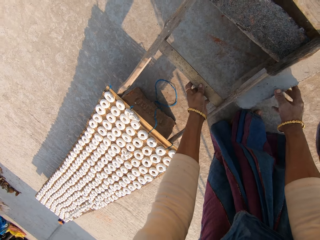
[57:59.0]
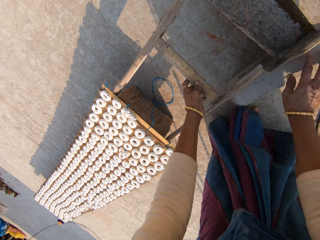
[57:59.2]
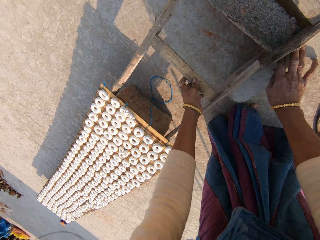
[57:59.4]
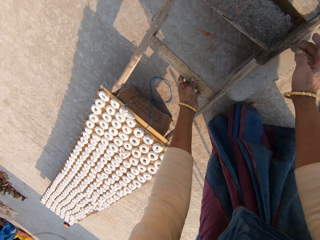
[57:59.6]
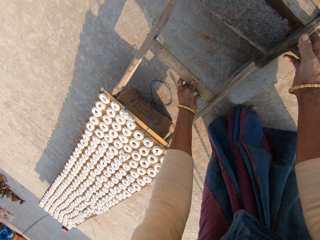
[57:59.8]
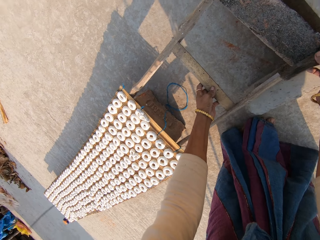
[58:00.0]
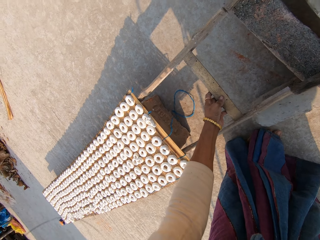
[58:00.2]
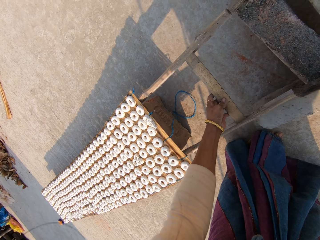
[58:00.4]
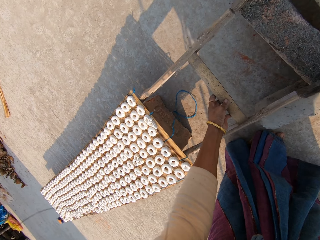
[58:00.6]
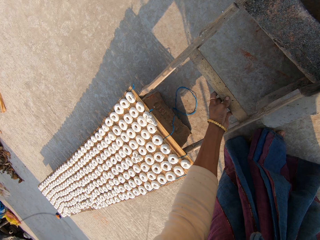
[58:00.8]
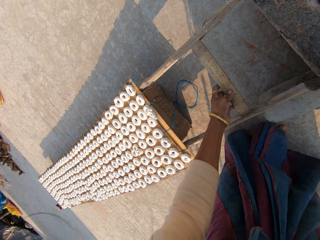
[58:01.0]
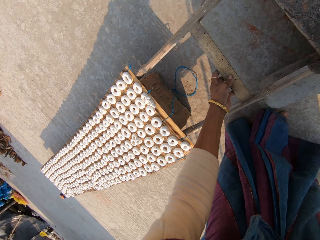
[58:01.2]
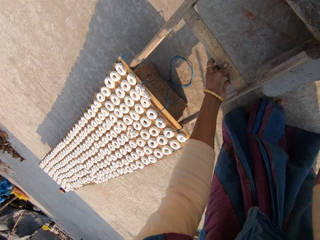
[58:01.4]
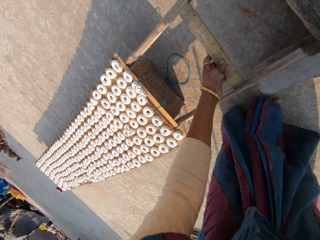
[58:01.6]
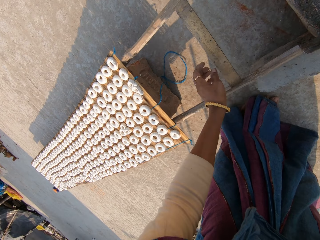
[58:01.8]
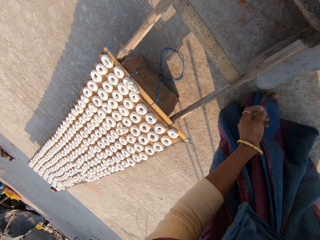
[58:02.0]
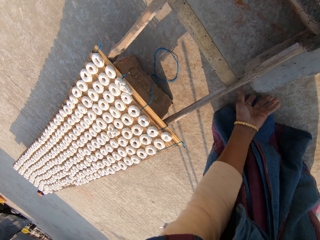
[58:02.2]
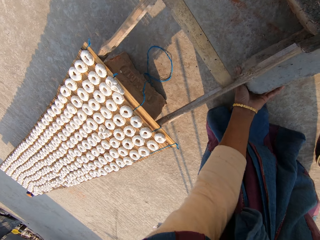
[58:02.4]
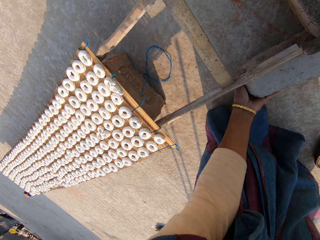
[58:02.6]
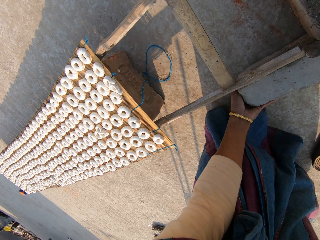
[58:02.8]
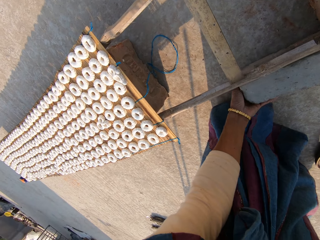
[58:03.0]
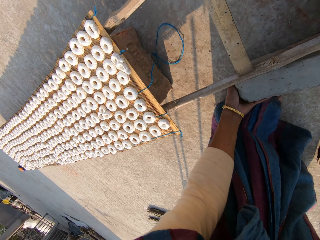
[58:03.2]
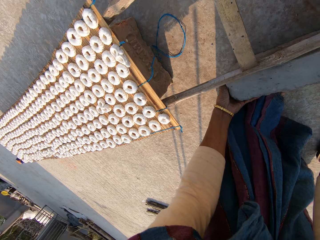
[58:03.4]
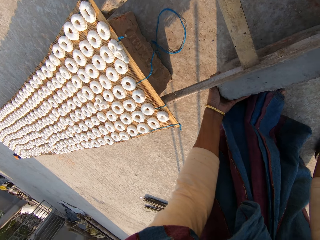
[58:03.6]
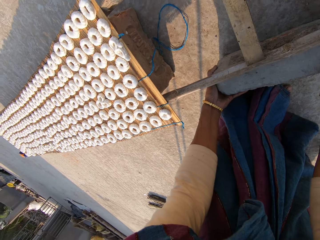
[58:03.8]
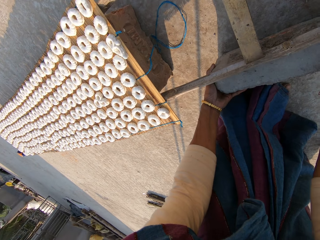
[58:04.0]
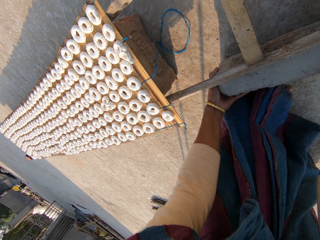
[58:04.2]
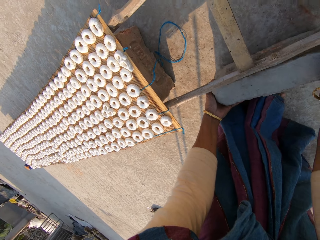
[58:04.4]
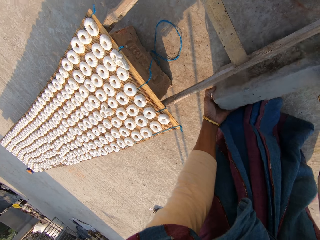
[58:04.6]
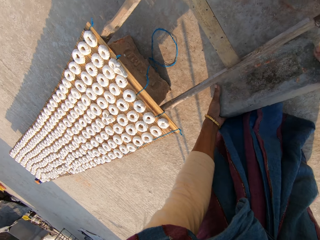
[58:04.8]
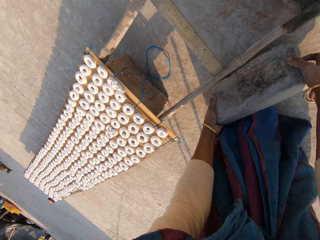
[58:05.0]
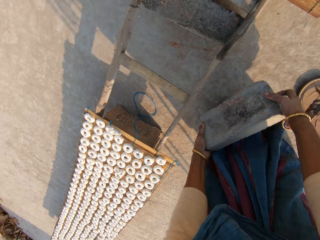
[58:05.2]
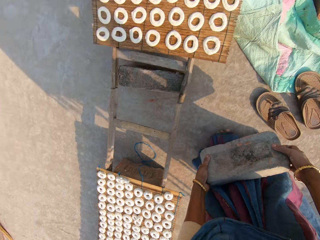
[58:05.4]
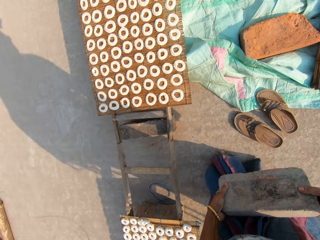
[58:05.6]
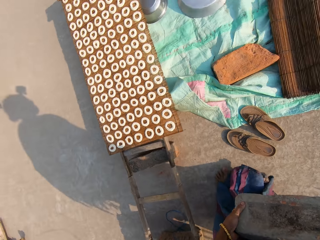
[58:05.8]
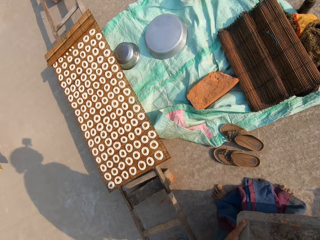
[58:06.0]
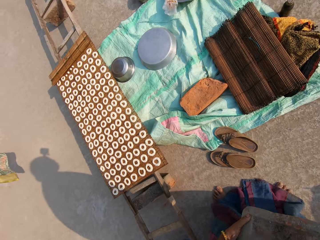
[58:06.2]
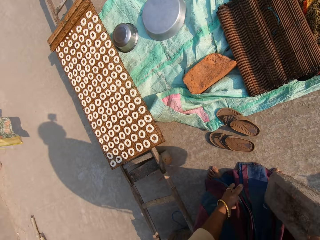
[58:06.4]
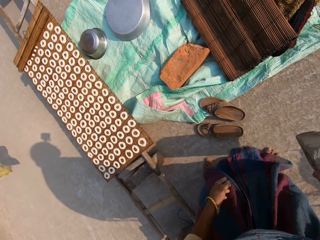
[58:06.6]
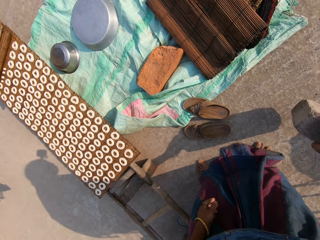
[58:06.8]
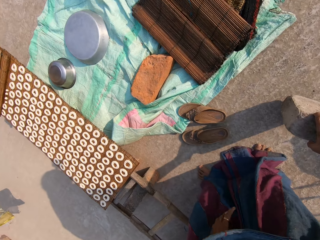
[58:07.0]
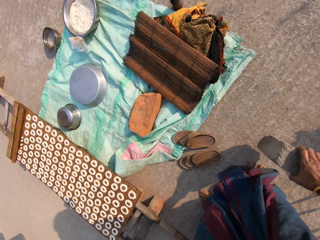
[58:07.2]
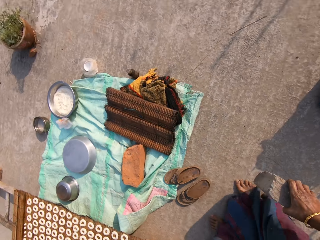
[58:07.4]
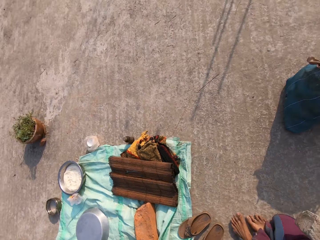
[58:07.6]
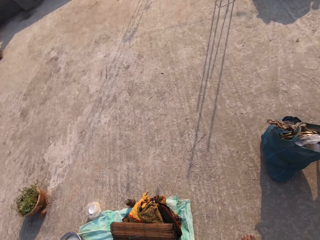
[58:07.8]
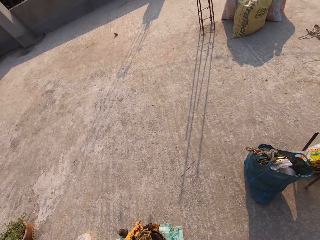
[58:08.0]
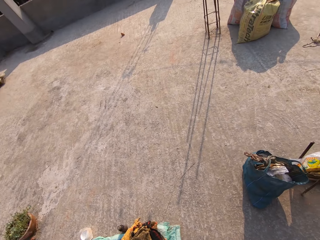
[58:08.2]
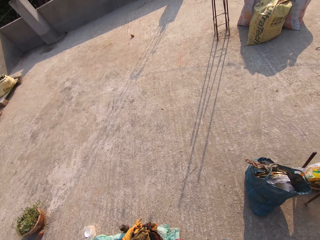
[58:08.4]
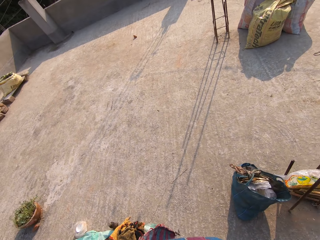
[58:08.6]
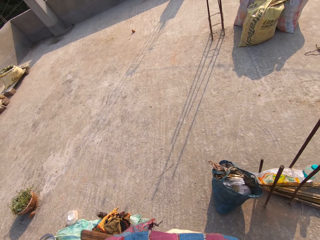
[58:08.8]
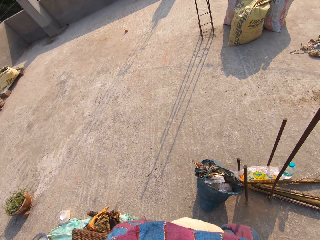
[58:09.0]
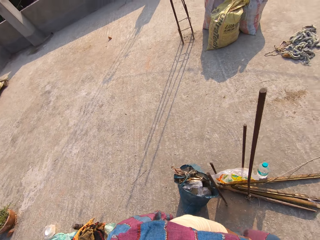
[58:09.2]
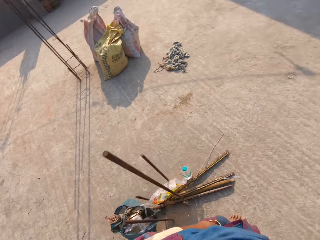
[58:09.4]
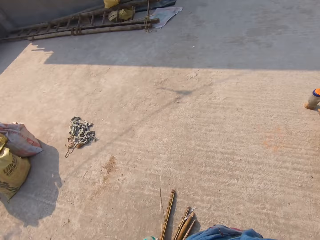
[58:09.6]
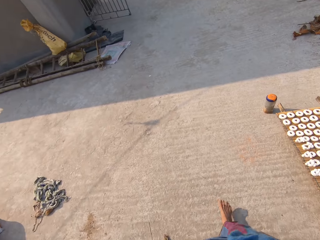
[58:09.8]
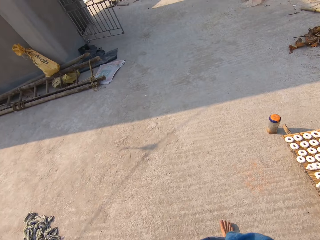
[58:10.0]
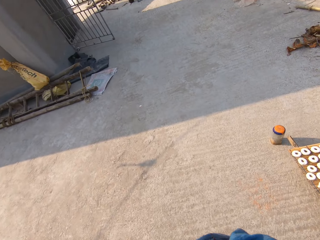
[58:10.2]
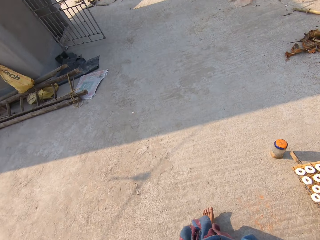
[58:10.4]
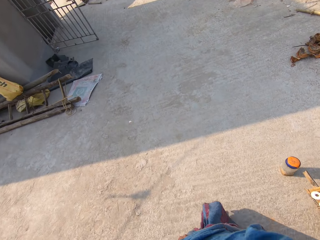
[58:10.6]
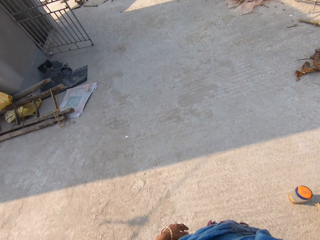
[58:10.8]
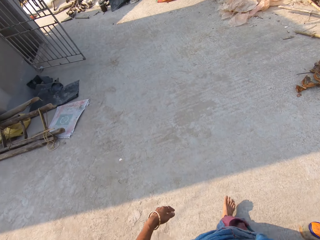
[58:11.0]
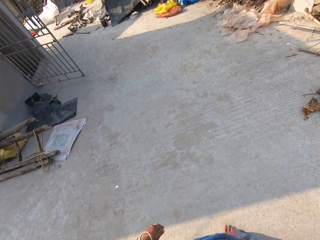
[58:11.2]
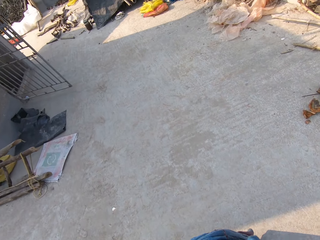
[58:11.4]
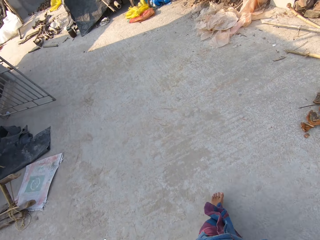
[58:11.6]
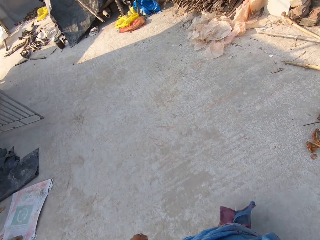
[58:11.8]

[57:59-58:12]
The camera wearer moves something. They move a block or brick. They pick the brick from the ground with both hands. They exchange the block to the right hand. They walk around.

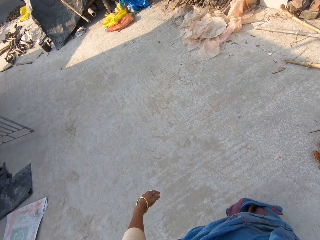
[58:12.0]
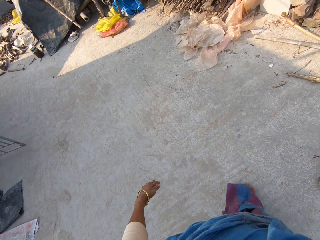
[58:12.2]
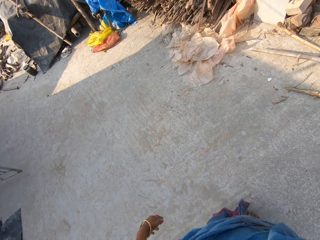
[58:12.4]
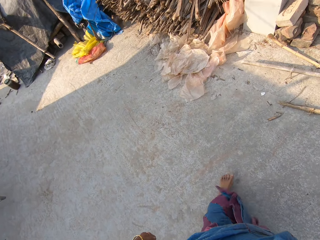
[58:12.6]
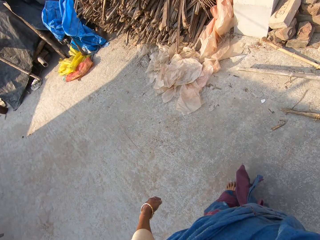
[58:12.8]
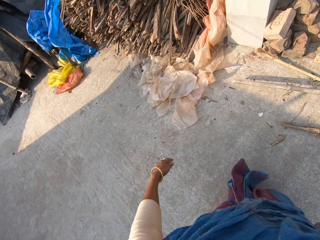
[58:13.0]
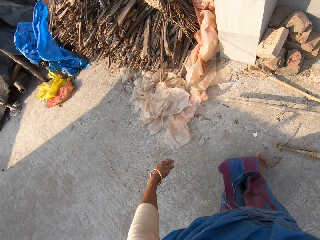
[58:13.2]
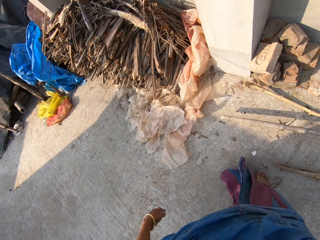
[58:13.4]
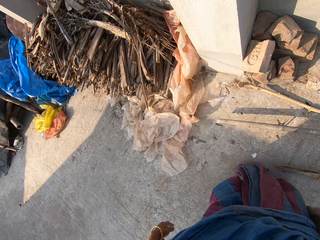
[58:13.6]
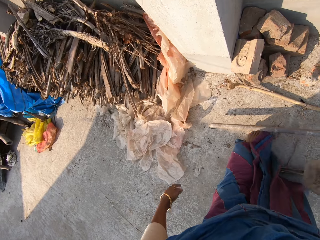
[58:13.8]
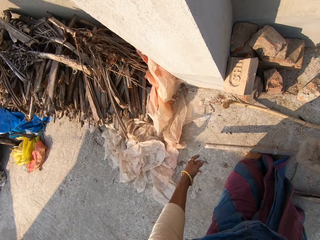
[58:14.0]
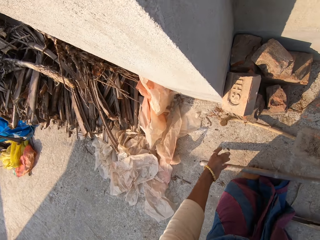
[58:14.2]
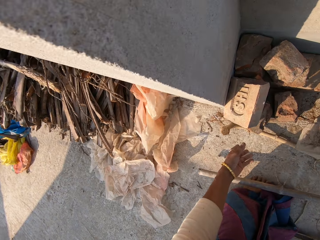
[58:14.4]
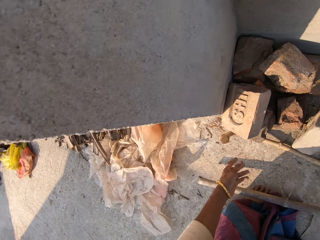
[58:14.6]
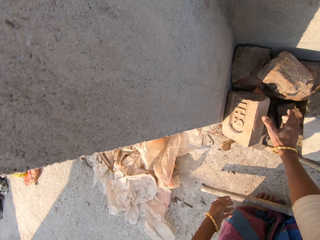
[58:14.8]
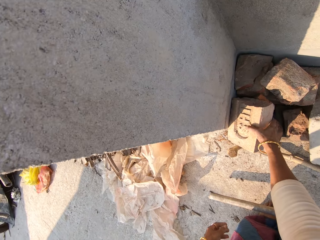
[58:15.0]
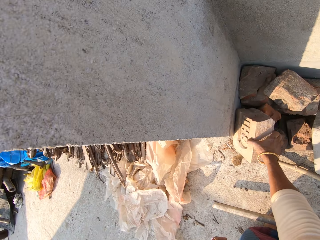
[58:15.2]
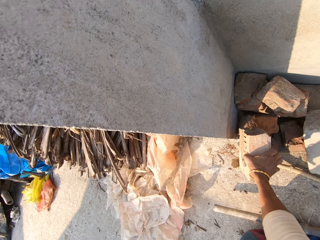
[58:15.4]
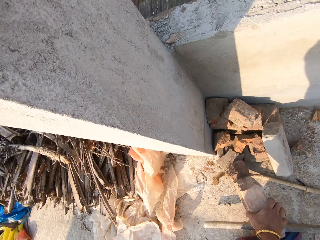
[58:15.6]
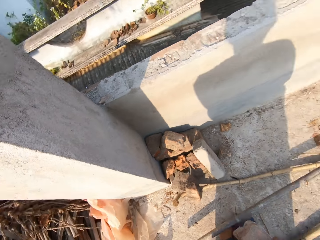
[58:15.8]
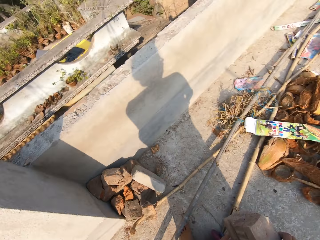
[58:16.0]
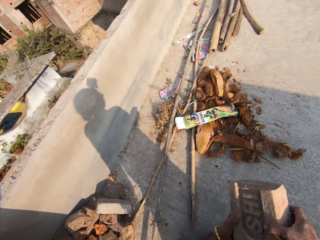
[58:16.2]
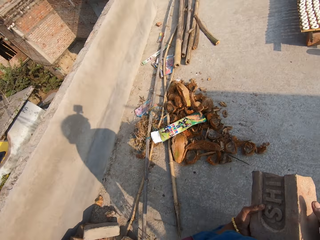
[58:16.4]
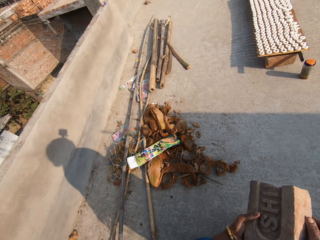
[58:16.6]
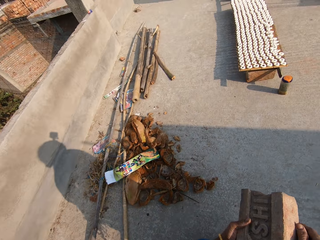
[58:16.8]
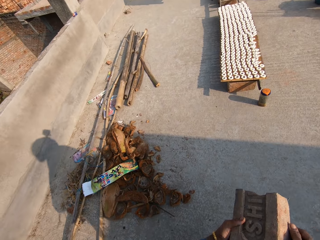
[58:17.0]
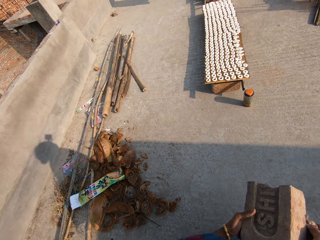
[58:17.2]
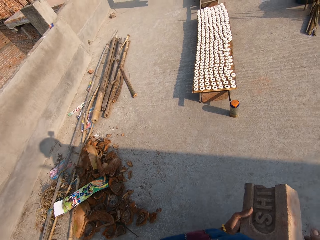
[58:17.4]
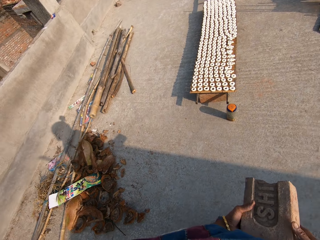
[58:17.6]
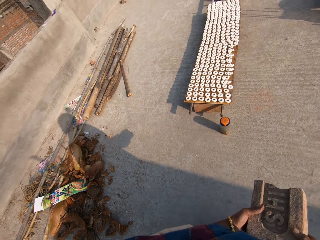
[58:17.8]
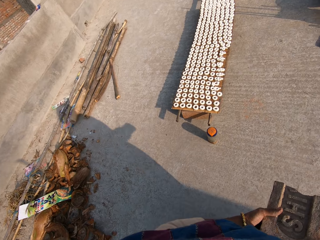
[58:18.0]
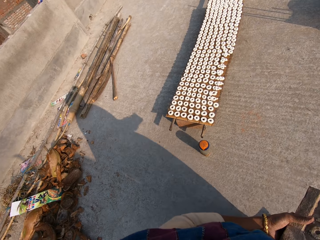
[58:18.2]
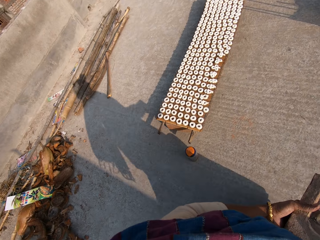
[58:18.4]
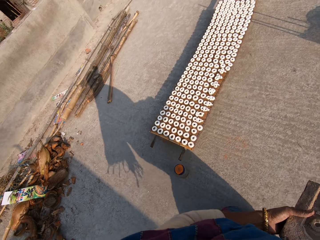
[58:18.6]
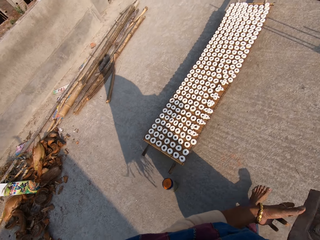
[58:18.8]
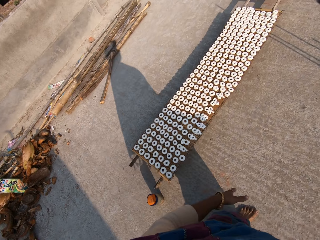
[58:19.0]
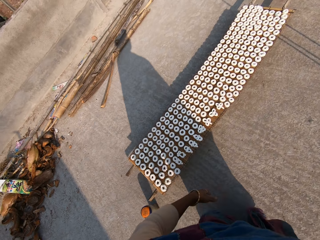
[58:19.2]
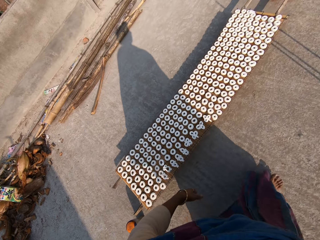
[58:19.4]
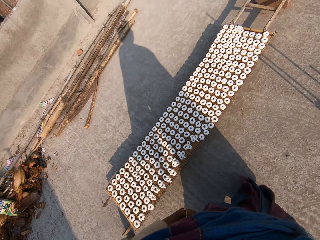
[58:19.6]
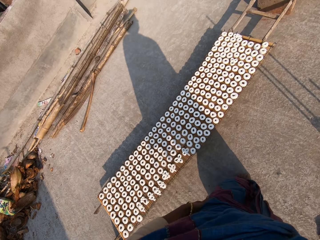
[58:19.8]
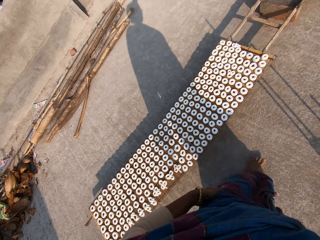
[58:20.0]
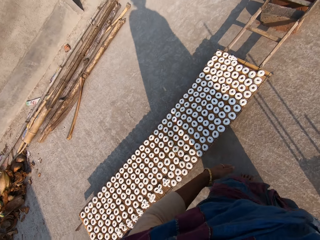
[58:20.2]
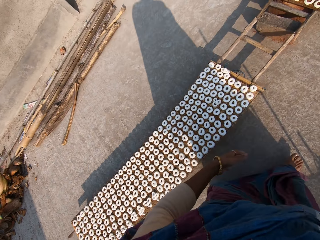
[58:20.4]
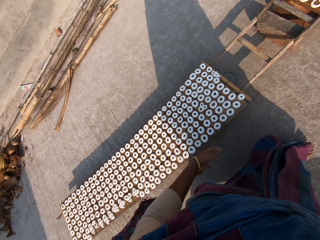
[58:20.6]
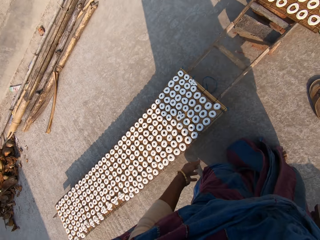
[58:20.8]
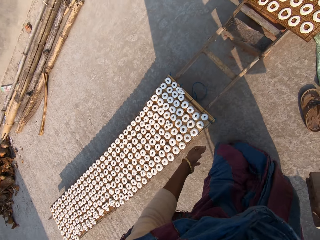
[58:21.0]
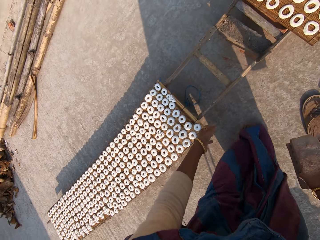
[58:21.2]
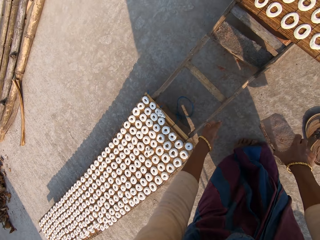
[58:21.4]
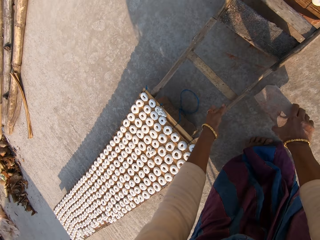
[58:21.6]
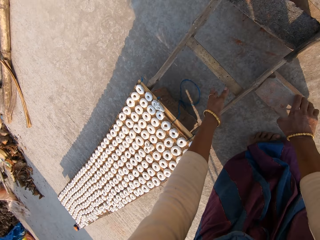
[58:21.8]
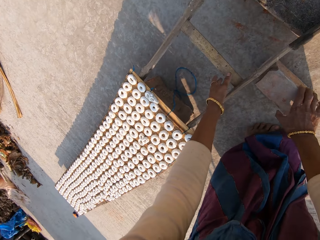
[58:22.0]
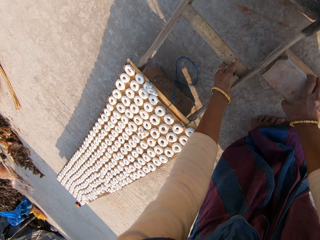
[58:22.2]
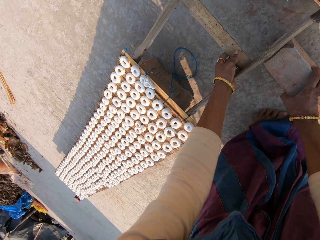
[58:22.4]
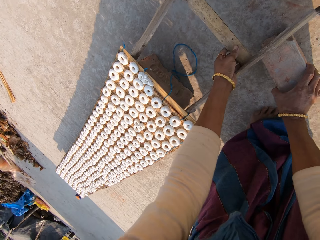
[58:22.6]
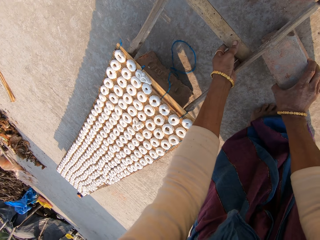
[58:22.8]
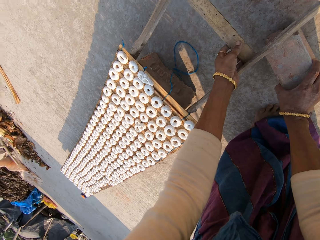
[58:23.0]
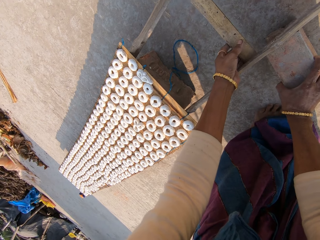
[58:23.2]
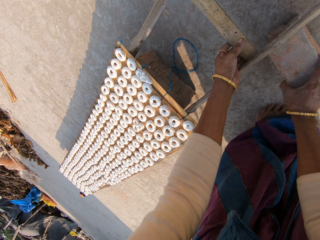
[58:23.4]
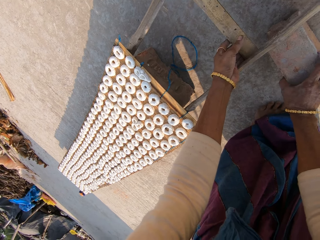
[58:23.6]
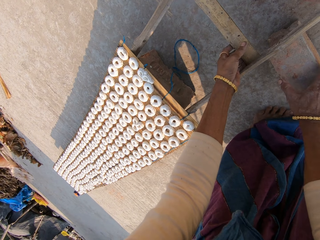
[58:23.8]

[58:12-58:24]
The camera wearer drops a brick or block on the floor with her right hand. She picks the brick from the floor with her right hand. She walks around. She drops the block. She stations the ladder on the brick with both hands.
